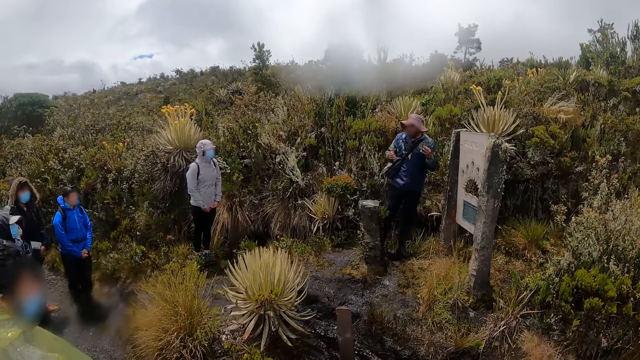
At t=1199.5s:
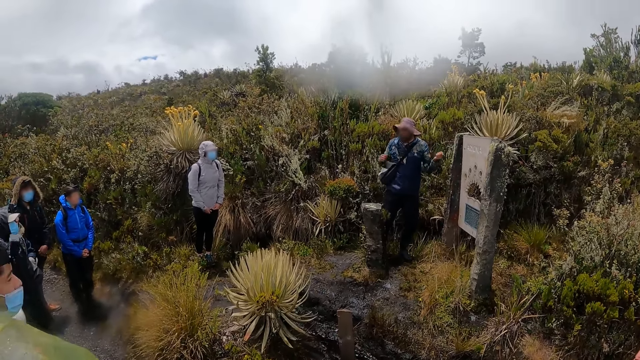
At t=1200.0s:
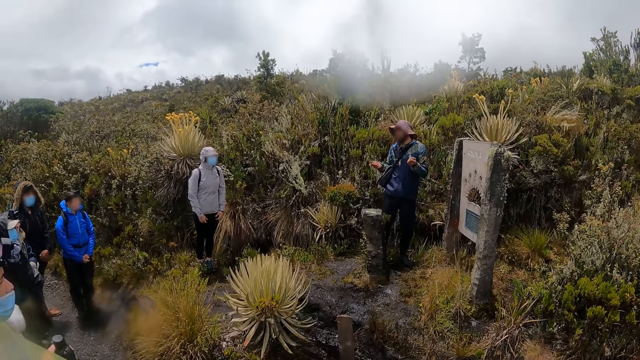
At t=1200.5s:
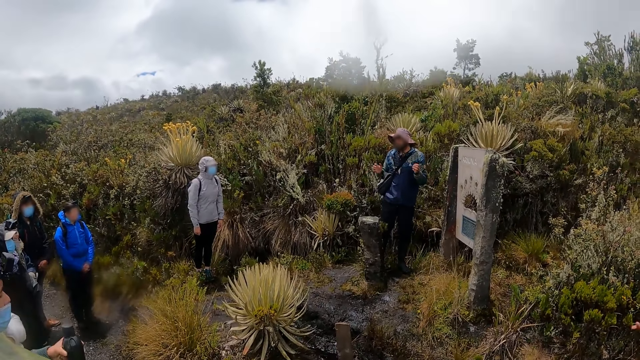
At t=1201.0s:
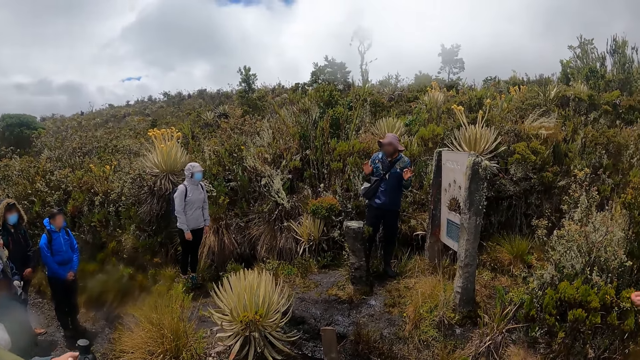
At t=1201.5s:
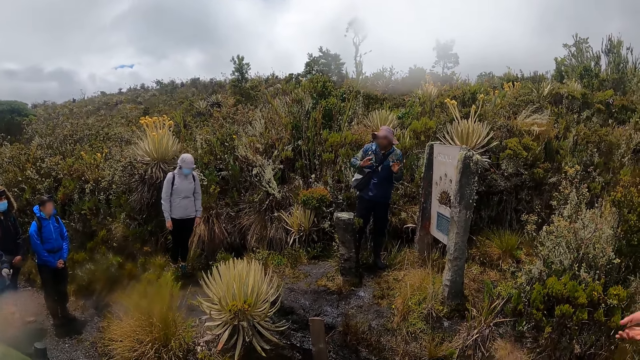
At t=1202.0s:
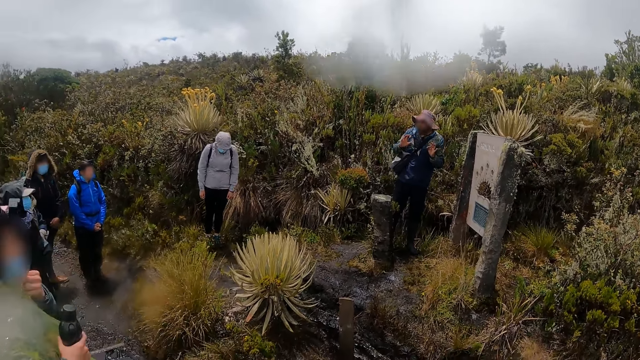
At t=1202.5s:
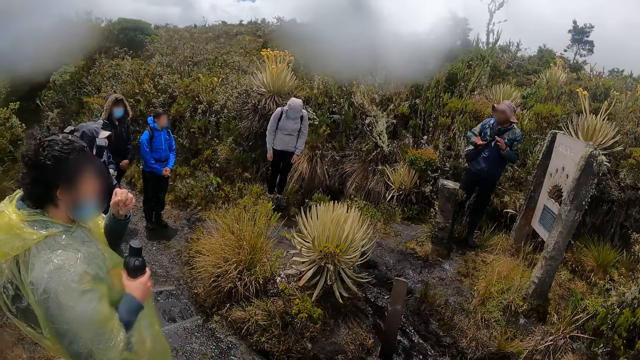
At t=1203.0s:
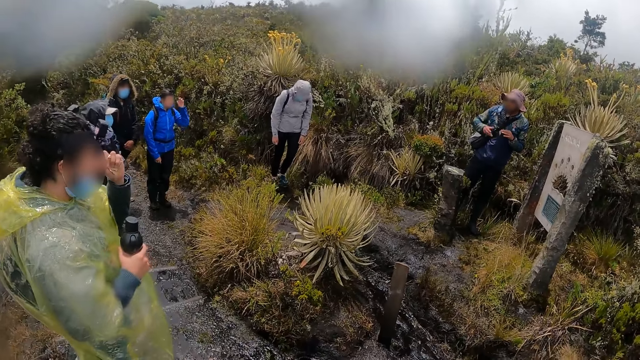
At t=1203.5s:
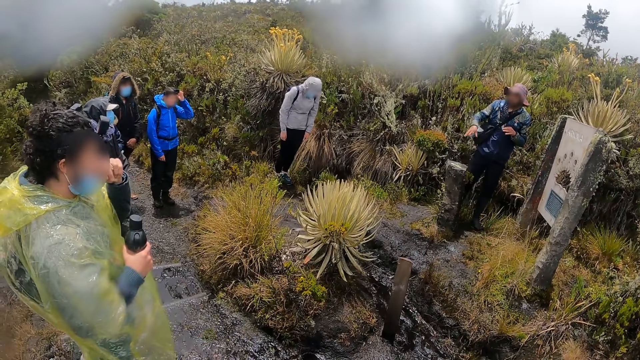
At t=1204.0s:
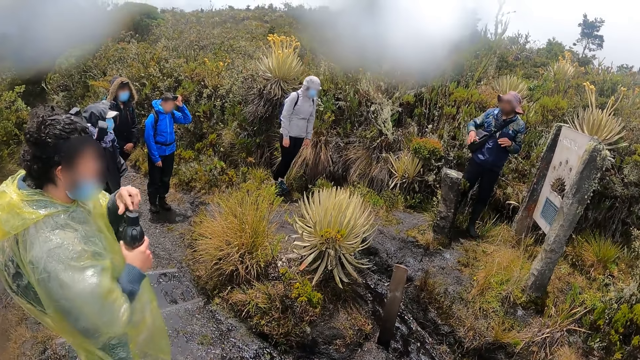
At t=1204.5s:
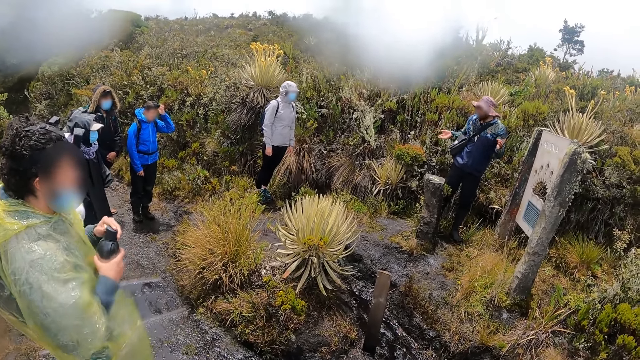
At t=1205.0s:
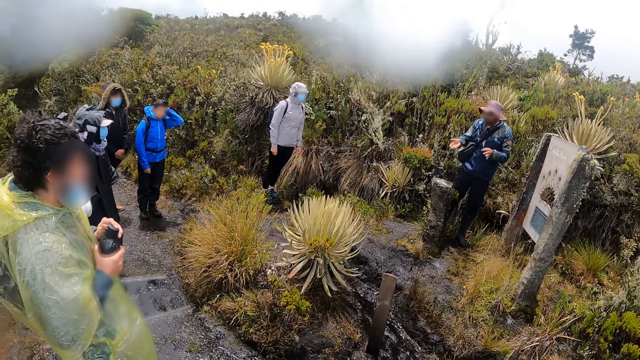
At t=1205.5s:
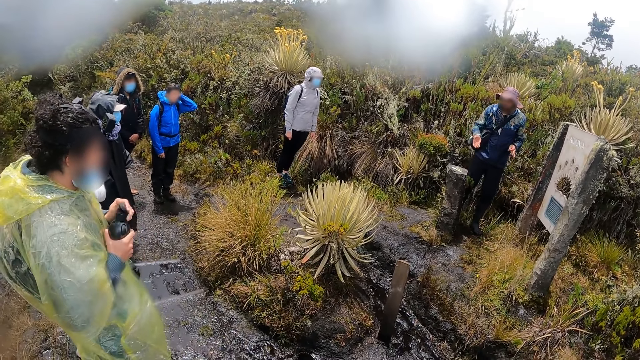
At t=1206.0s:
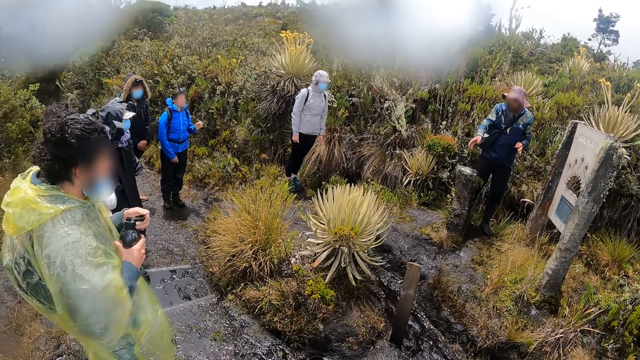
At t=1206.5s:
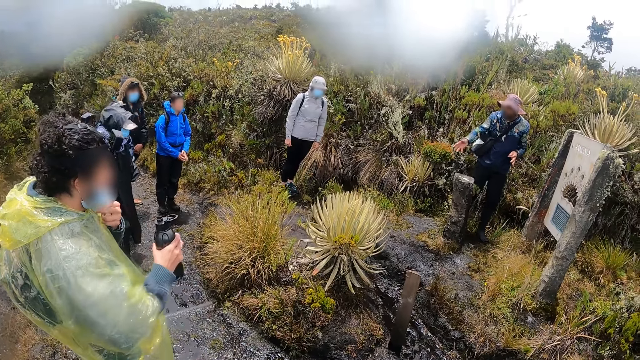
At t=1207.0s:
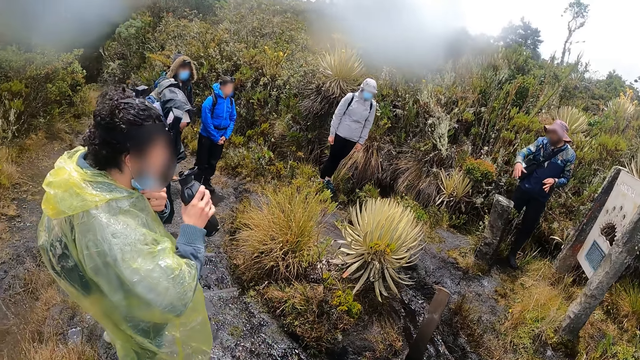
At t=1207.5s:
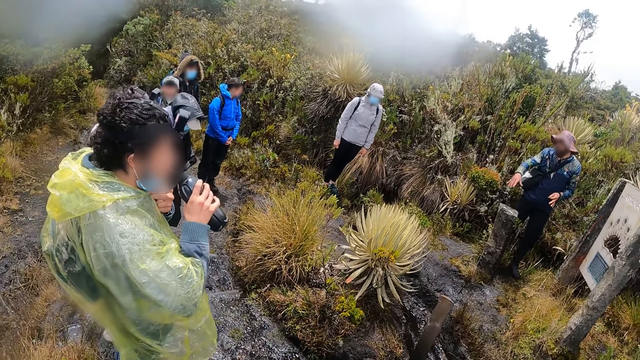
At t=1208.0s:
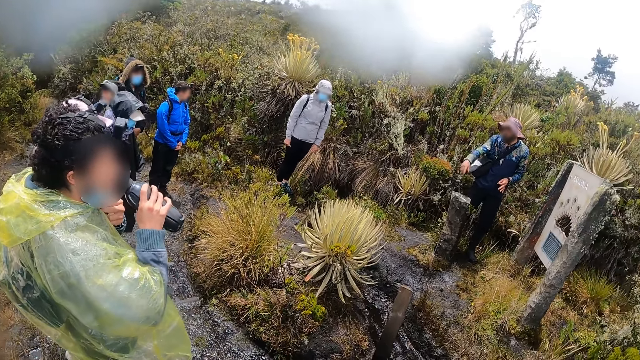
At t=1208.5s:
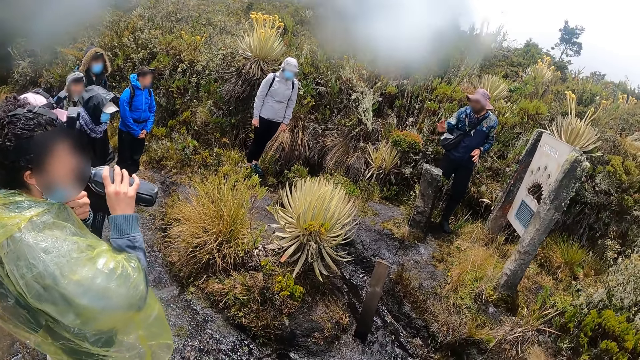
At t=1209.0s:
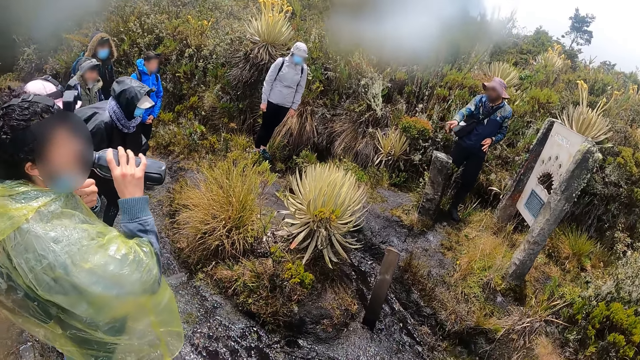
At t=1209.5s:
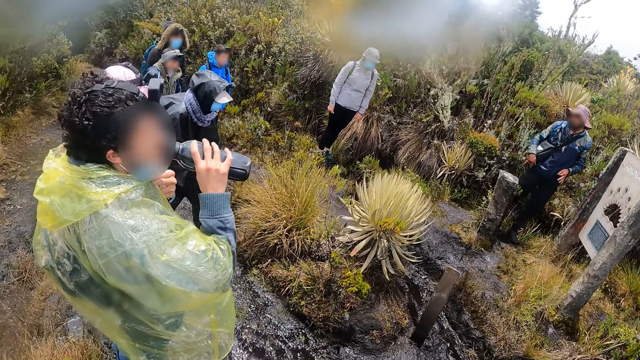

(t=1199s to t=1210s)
The man adjusts the nose mask on his face with his left hand. He touches his face with his left hand. He opens the bottle in his right hand with his left hand. He adjusts the nose mask on his face with his left hand. He drinks water from the bottle in his right hand.

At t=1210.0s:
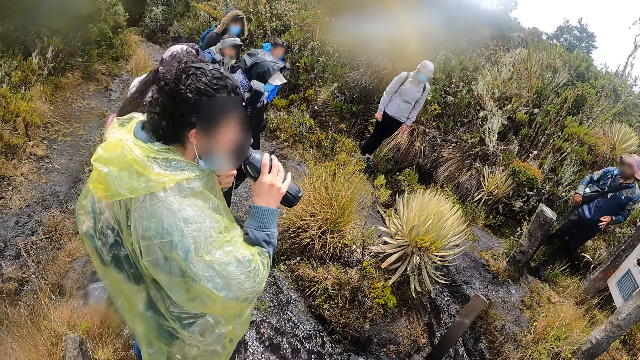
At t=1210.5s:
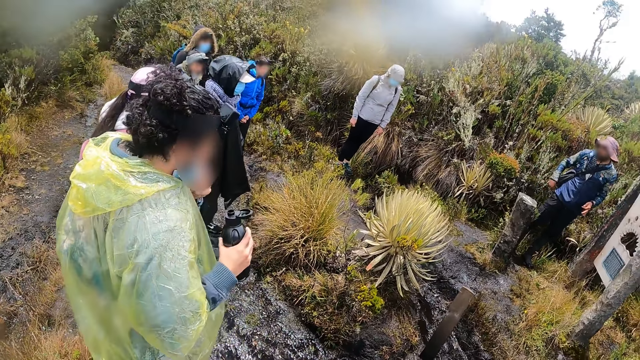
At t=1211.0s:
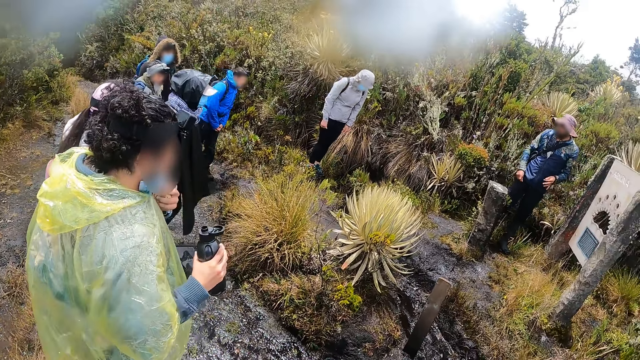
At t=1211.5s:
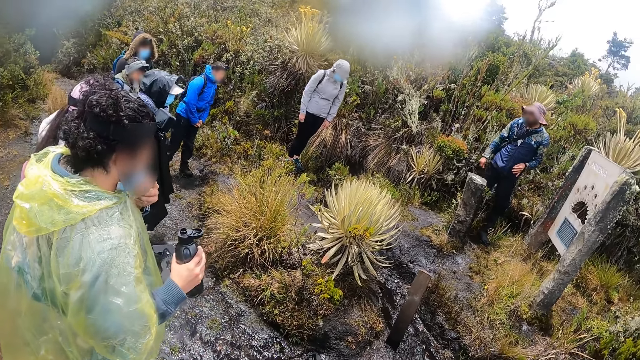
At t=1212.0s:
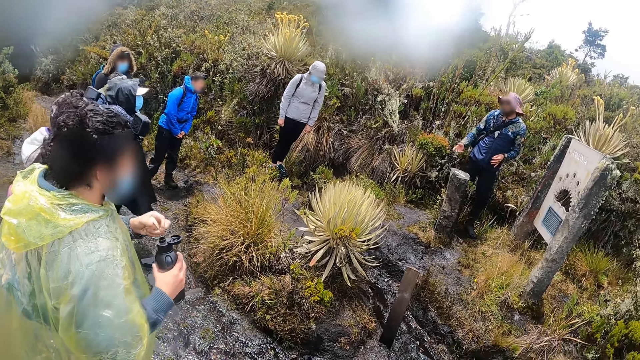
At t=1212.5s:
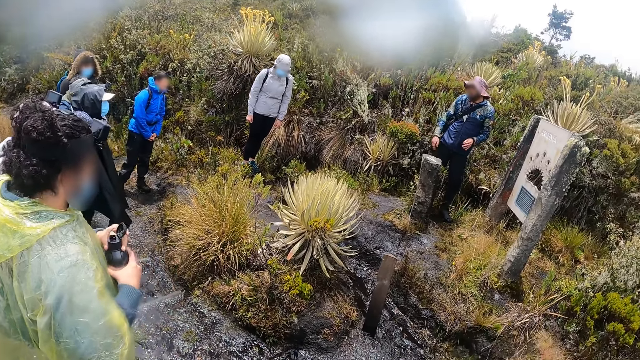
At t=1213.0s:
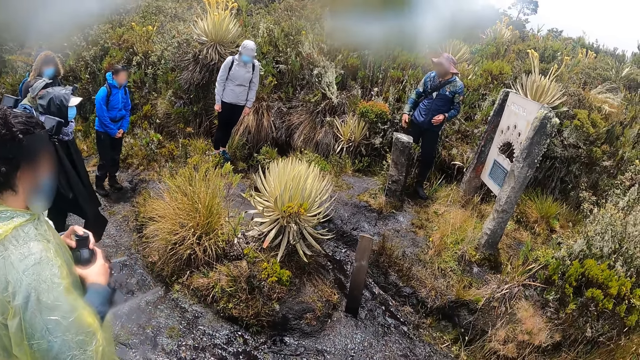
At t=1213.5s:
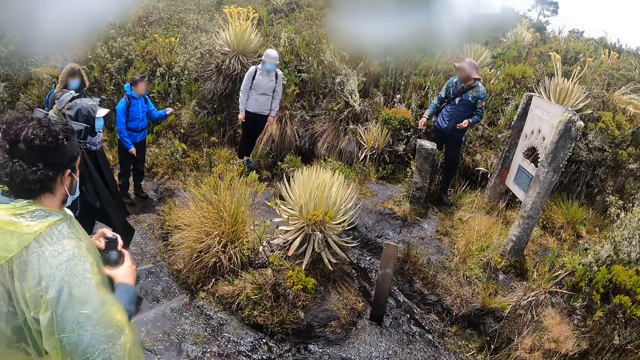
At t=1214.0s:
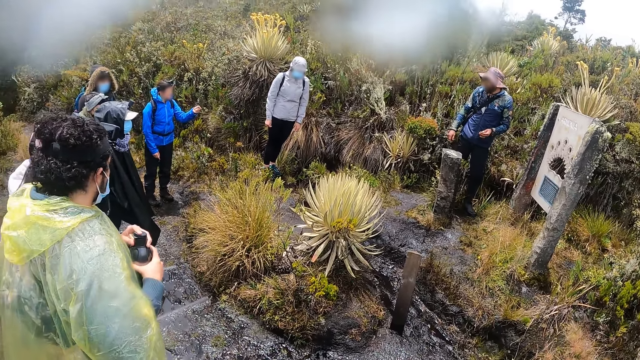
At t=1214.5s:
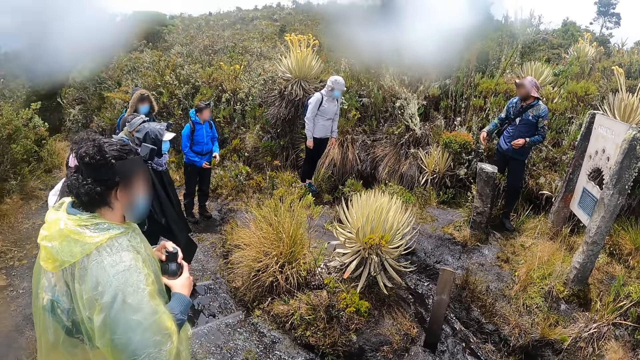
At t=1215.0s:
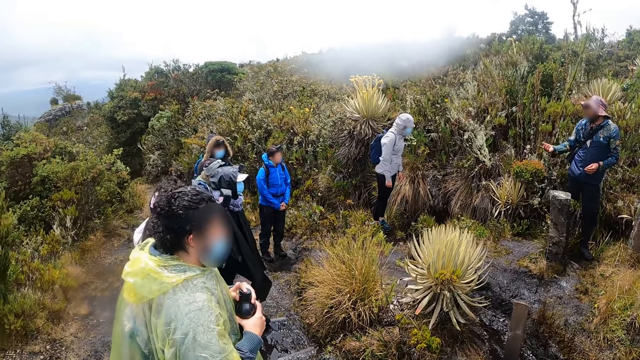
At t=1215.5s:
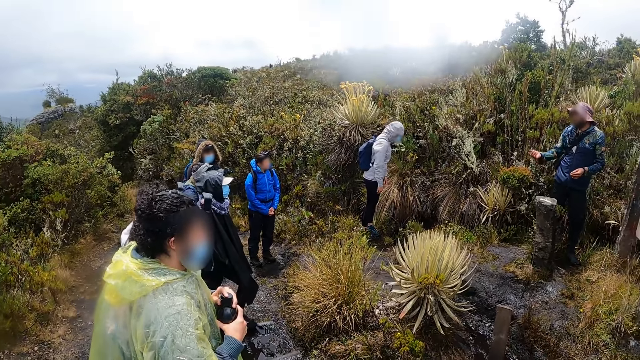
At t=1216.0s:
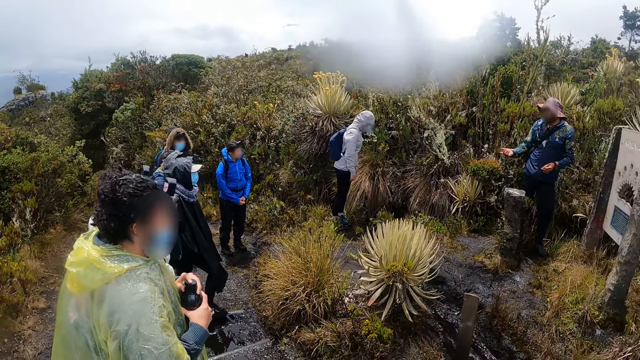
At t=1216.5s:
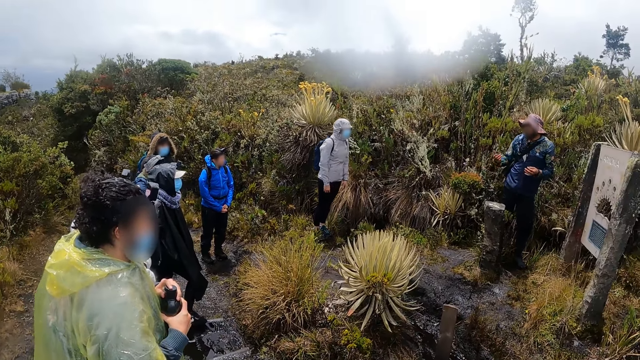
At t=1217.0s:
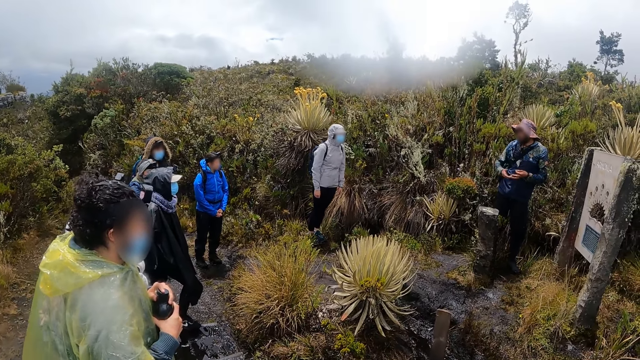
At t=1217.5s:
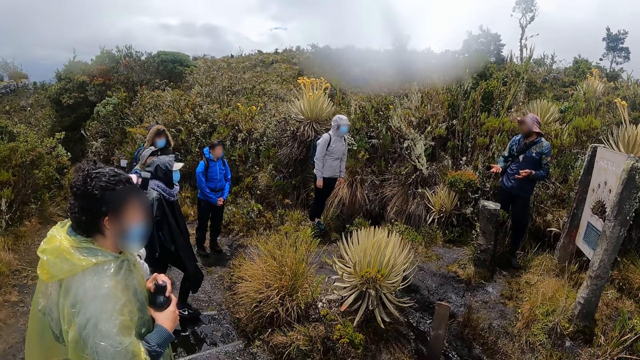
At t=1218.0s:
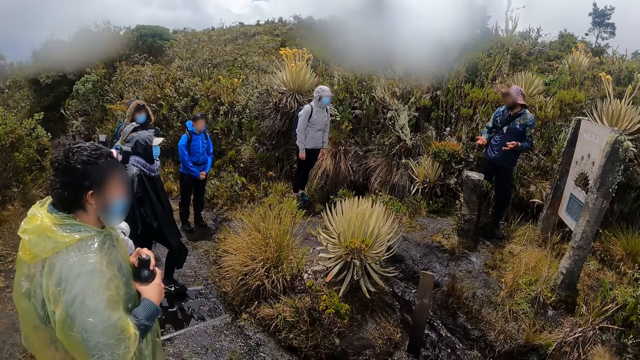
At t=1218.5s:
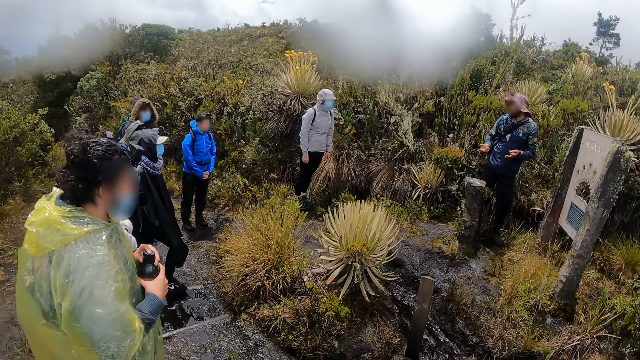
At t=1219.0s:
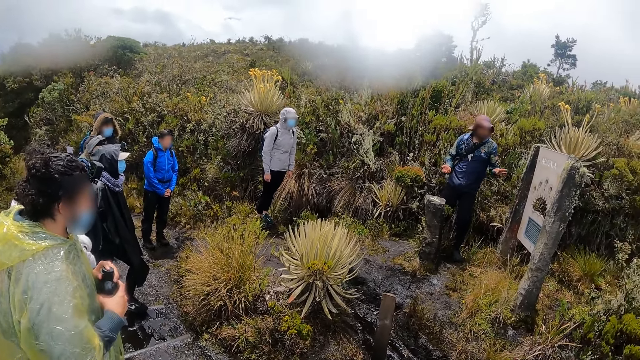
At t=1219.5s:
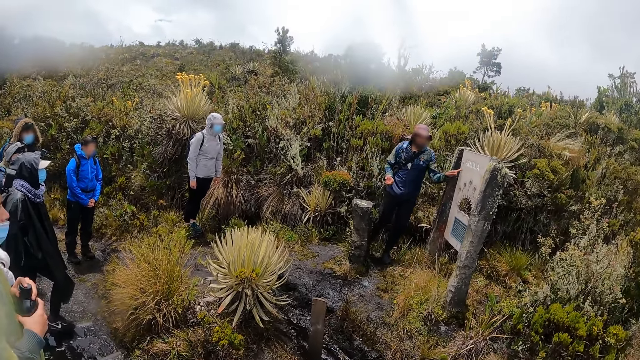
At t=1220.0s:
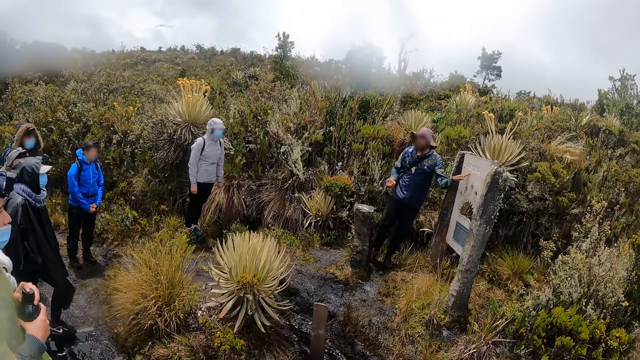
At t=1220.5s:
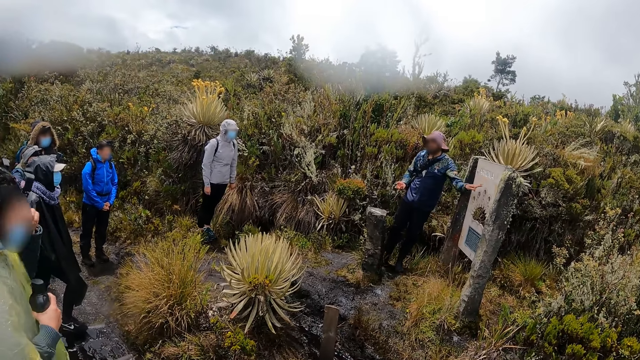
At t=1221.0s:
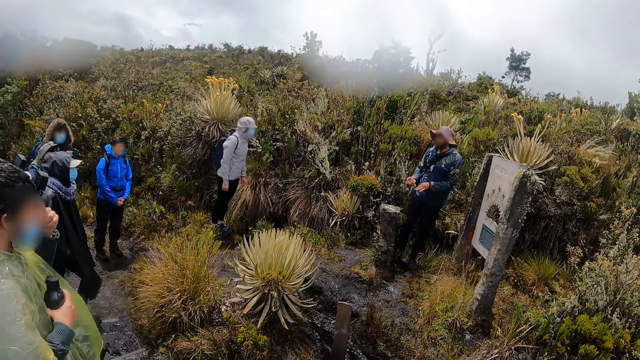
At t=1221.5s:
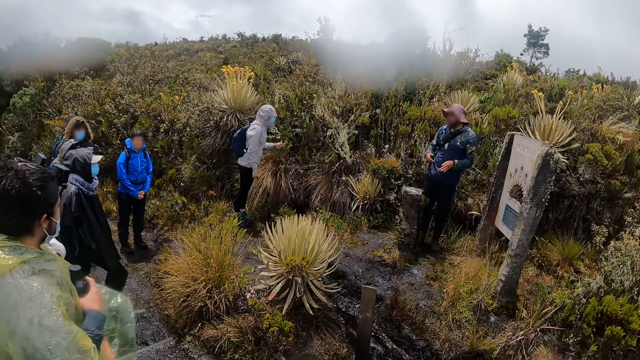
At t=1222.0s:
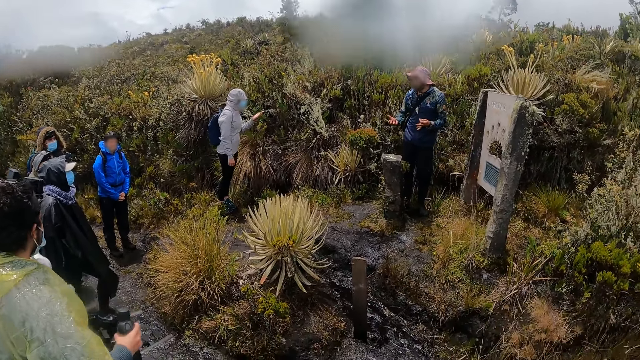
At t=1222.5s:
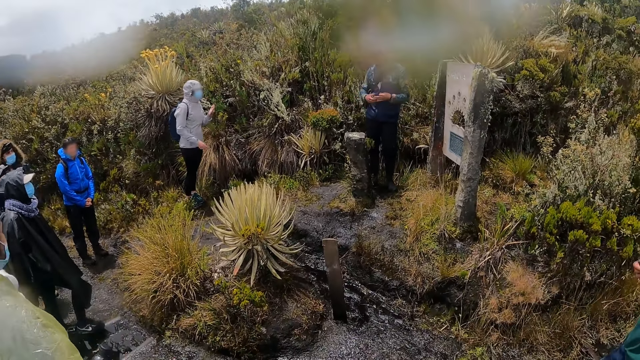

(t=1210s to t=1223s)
The man adjusts the nose mask on his face with his left hand. He closes the bottle with his left hand.
